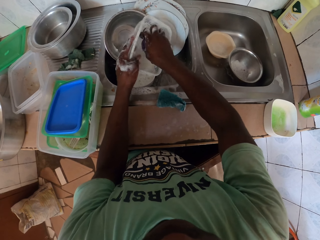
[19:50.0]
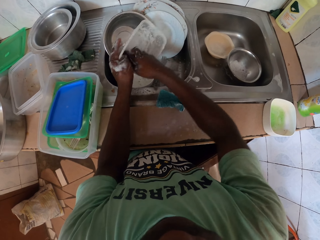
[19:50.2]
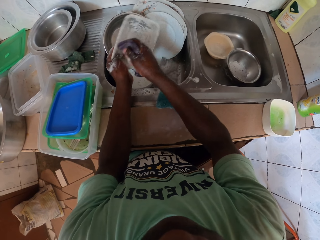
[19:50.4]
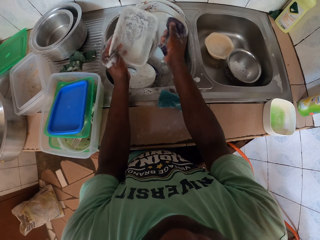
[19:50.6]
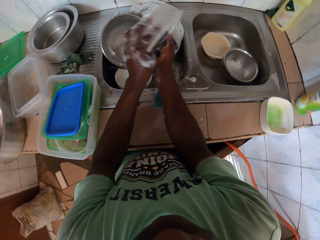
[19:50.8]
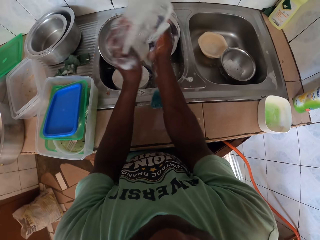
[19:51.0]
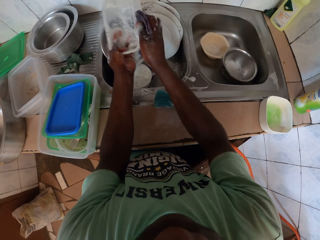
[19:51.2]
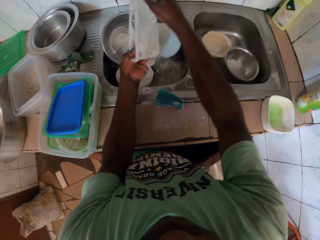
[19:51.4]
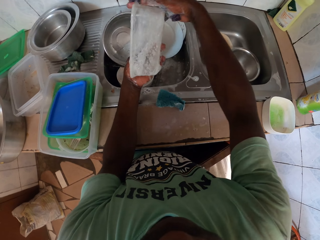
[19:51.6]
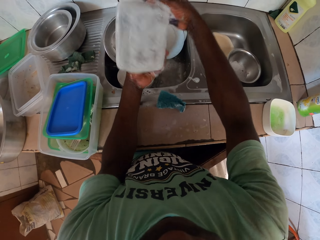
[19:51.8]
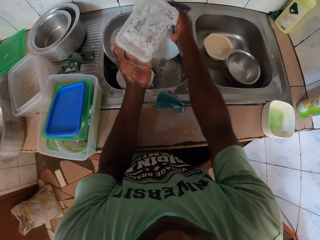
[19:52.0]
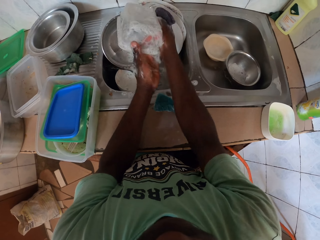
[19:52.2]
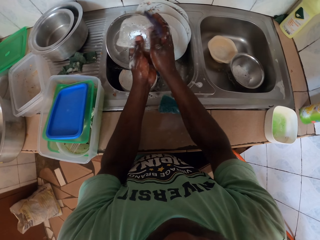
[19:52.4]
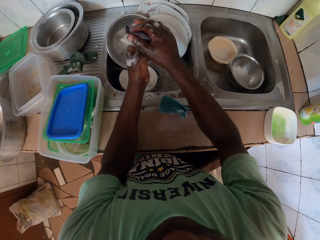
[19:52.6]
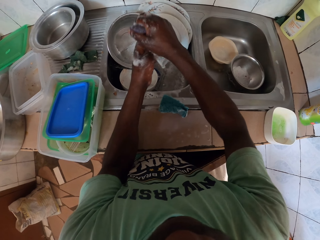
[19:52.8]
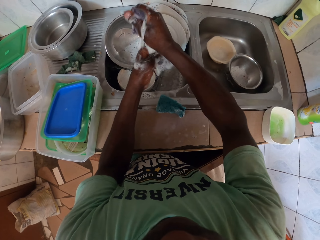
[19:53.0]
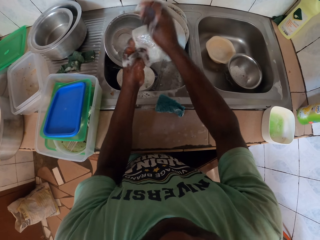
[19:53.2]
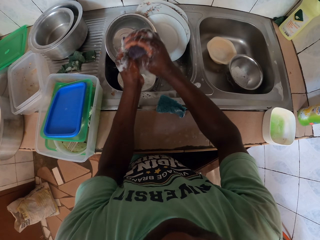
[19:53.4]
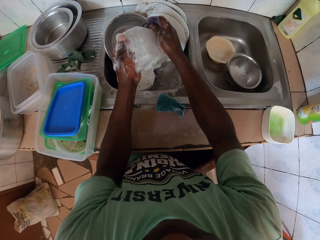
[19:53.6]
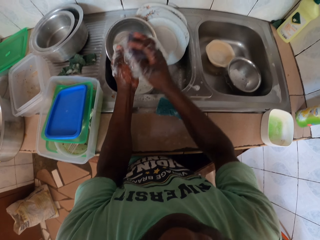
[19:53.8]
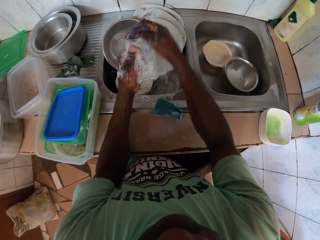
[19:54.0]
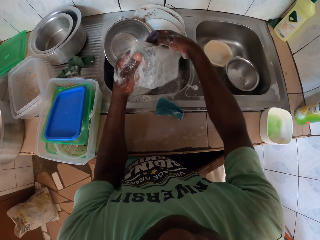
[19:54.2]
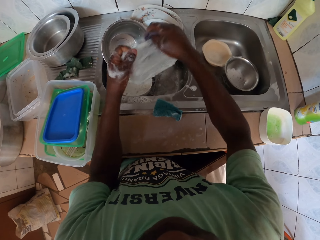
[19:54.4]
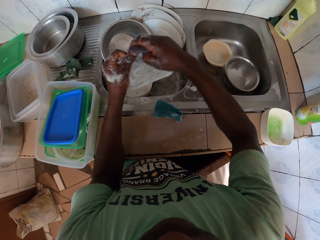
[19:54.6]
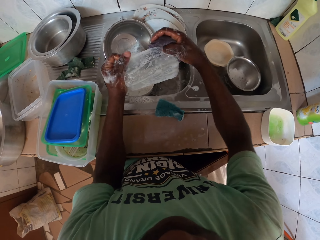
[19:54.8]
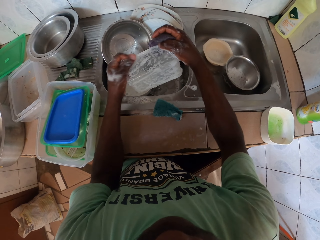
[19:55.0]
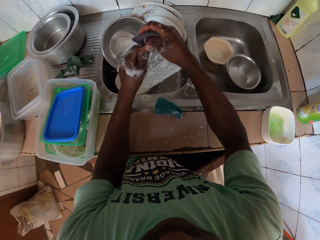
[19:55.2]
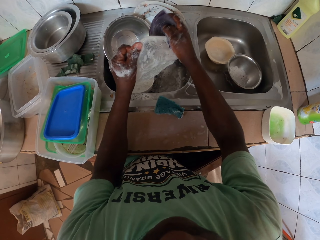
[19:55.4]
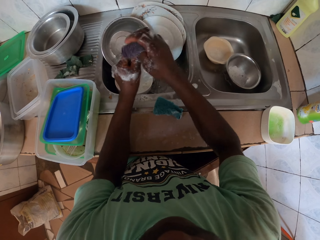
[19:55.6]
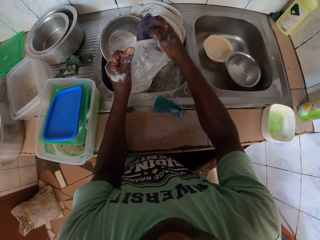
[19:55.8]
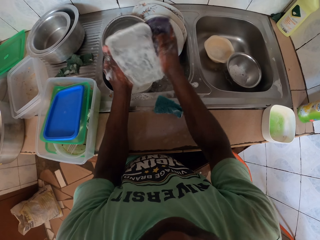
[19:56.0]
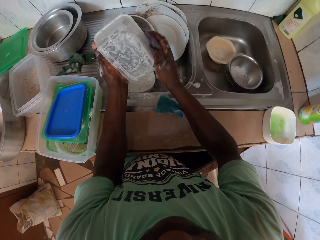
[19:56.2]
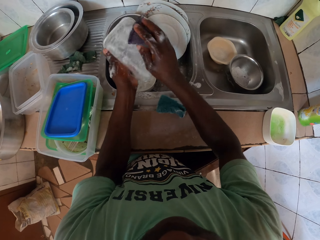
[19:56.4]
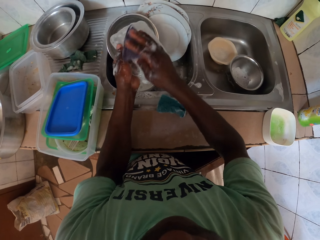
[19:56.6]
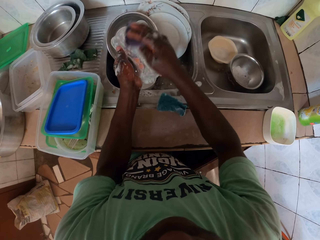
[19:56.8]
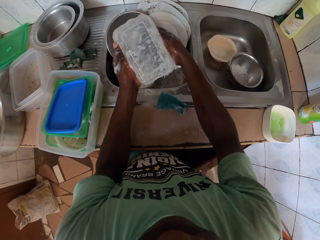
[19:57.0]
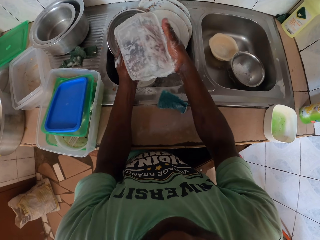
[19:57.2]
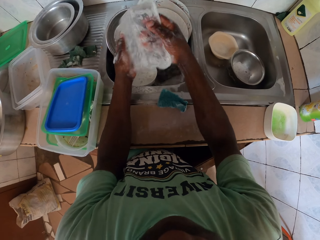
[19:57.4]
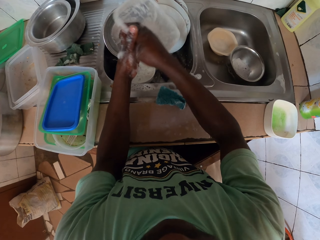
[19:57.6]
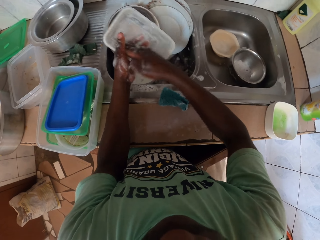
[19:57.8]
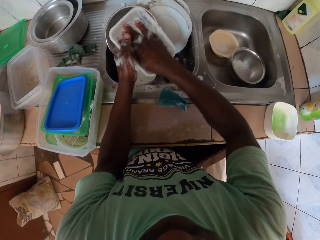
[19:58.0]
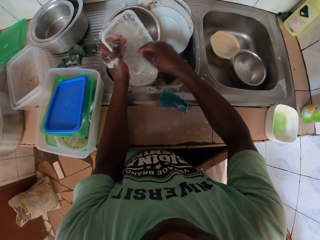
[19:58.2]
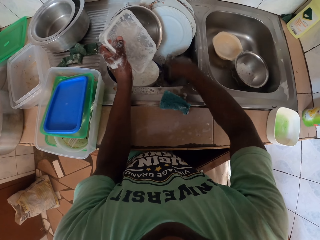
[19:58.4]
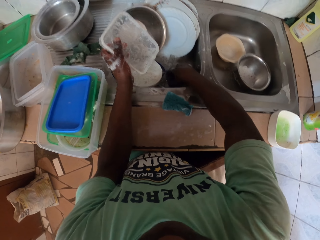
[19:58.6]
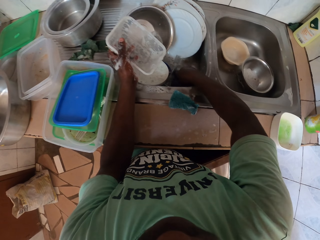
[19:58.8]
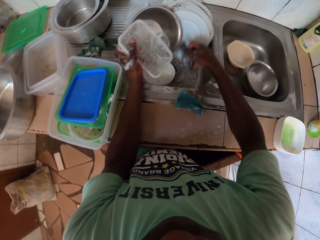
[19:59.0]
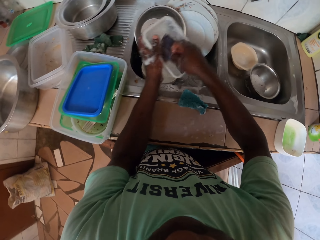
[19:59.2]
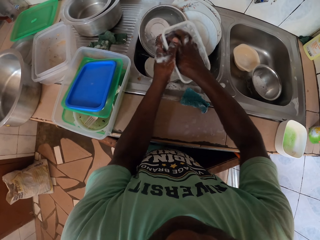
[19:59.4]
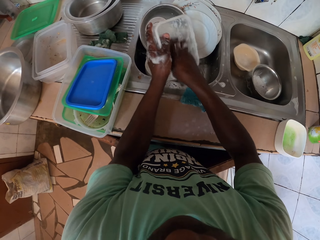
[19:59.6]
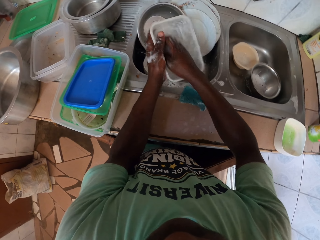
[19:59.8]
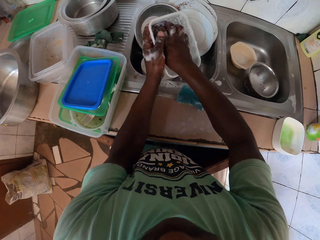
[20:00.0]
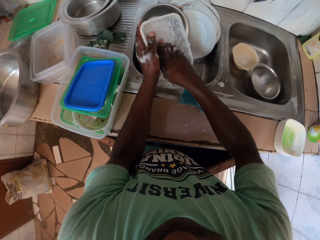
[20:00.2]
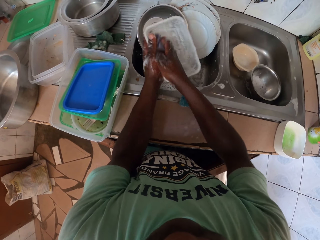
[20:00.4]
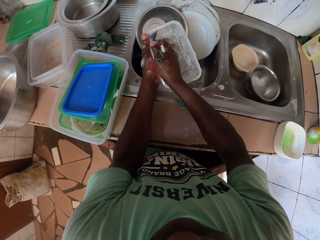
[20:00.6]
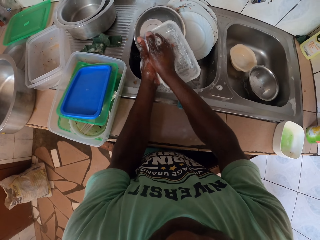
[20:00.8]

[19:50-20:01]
The camera wearer washes the dish. They pour water. They wash the dish. They drop the sponge. They pick up a sponge.

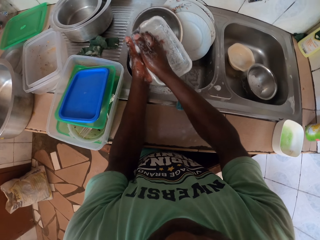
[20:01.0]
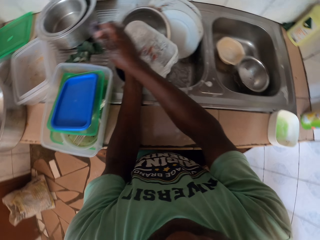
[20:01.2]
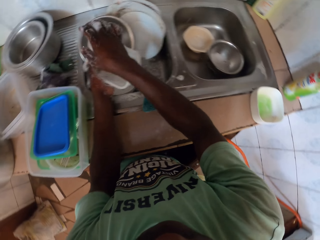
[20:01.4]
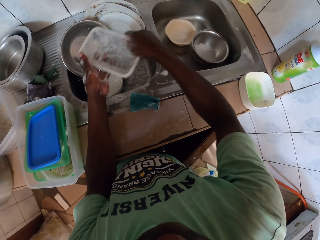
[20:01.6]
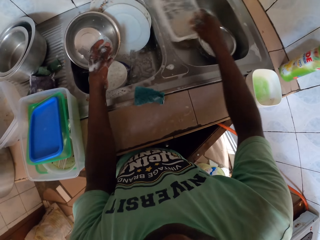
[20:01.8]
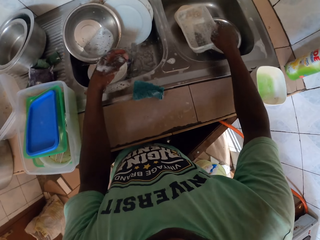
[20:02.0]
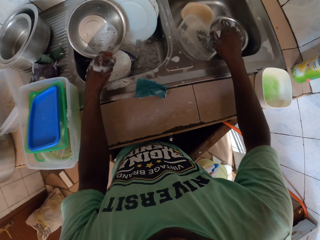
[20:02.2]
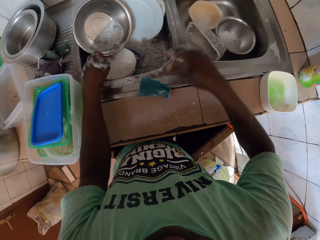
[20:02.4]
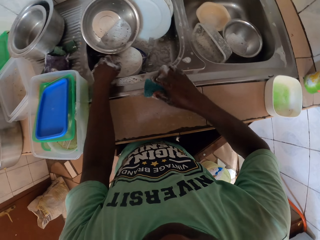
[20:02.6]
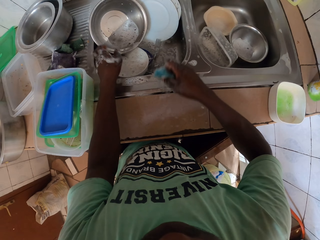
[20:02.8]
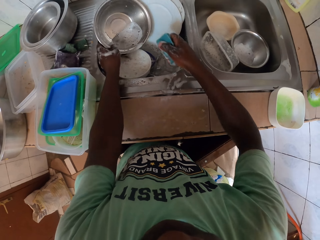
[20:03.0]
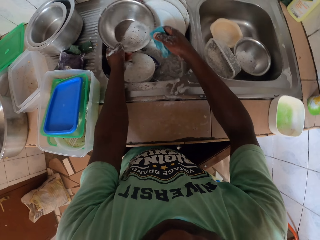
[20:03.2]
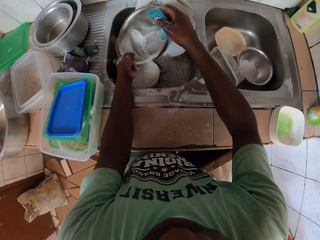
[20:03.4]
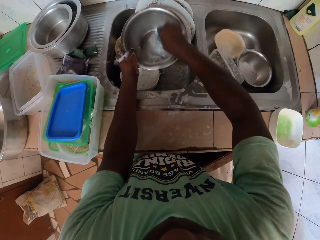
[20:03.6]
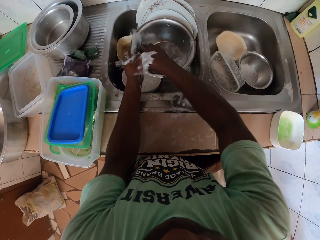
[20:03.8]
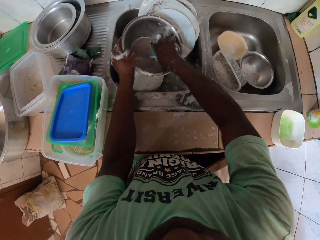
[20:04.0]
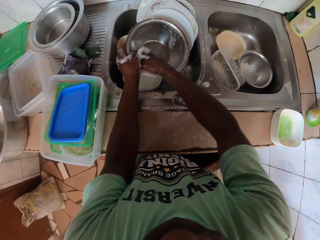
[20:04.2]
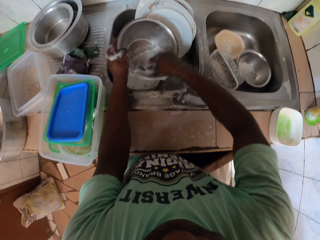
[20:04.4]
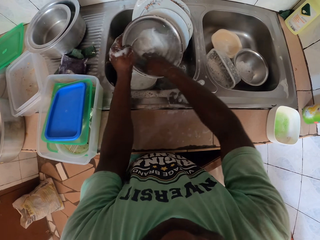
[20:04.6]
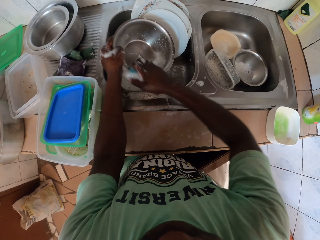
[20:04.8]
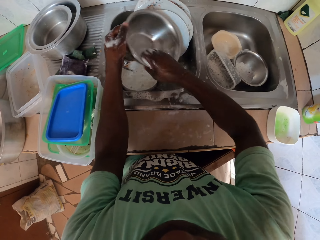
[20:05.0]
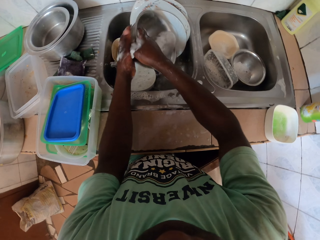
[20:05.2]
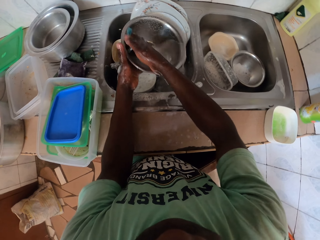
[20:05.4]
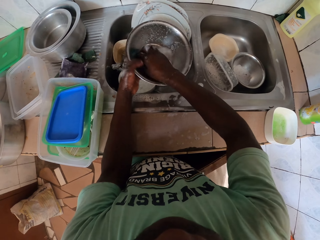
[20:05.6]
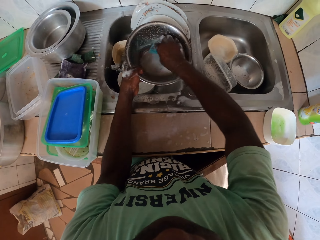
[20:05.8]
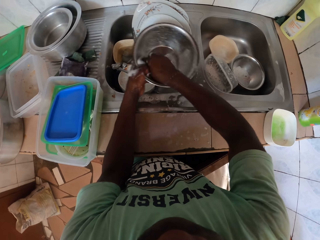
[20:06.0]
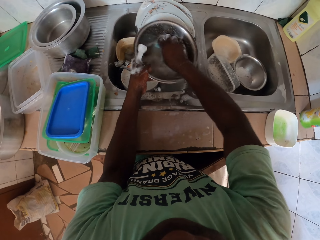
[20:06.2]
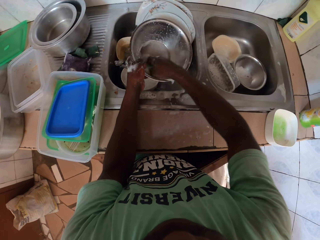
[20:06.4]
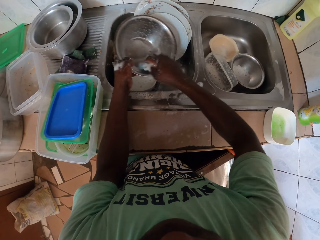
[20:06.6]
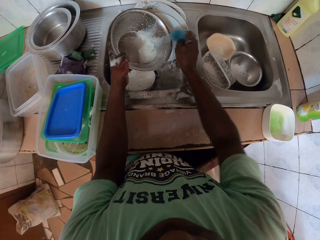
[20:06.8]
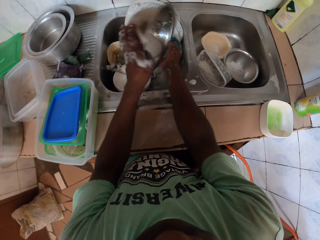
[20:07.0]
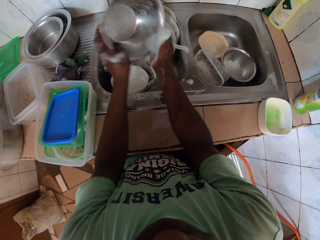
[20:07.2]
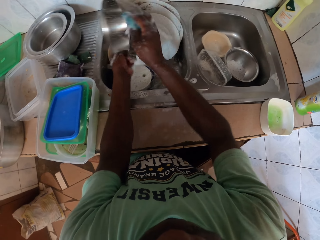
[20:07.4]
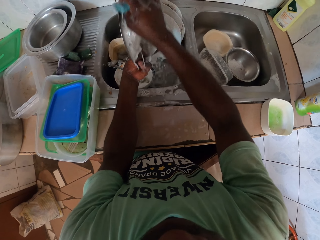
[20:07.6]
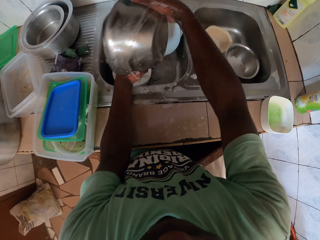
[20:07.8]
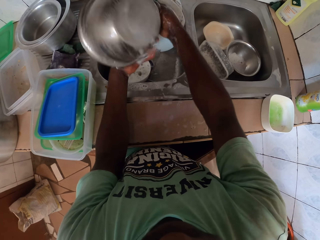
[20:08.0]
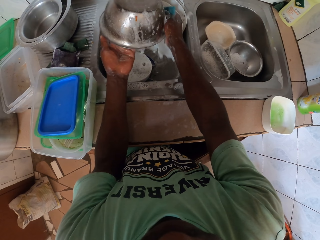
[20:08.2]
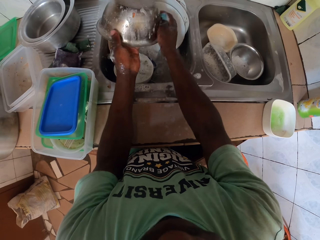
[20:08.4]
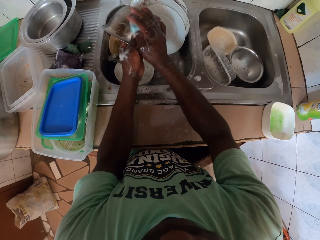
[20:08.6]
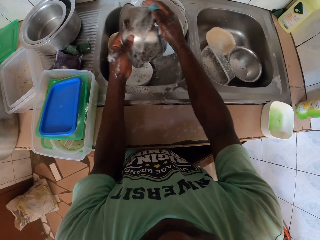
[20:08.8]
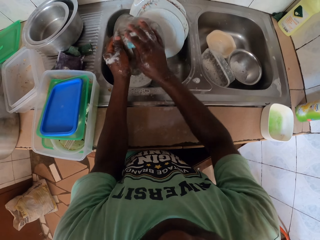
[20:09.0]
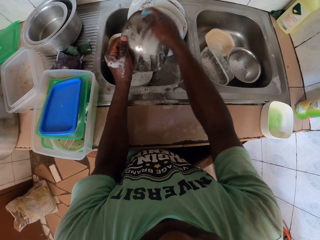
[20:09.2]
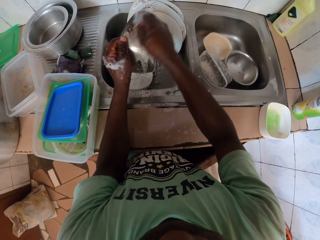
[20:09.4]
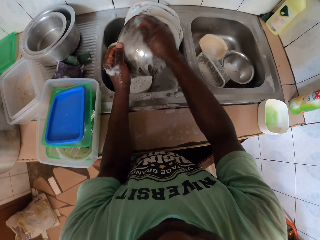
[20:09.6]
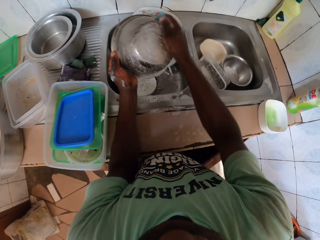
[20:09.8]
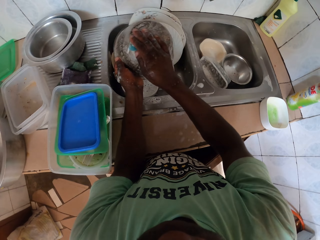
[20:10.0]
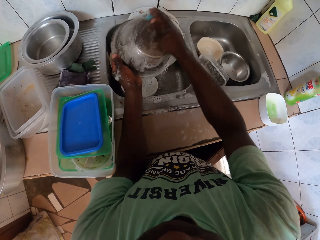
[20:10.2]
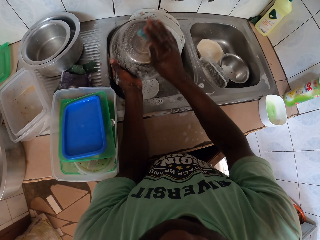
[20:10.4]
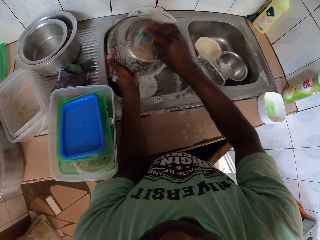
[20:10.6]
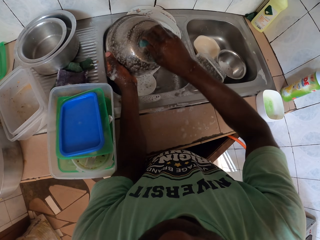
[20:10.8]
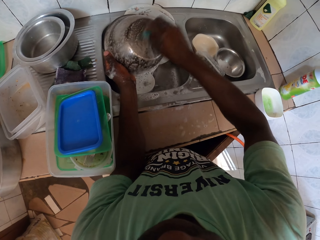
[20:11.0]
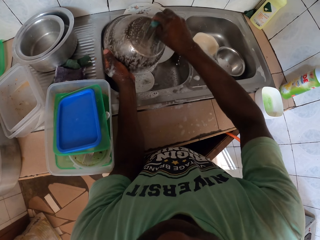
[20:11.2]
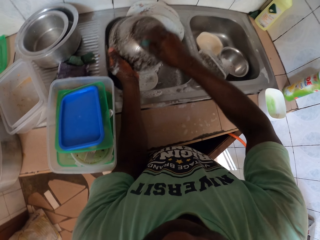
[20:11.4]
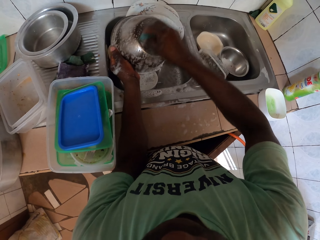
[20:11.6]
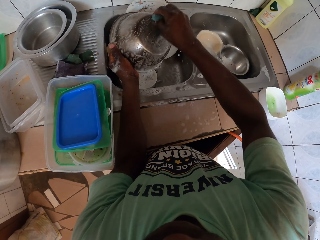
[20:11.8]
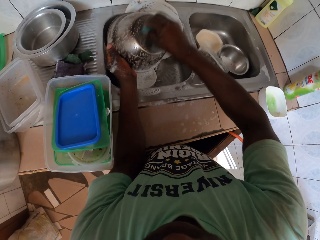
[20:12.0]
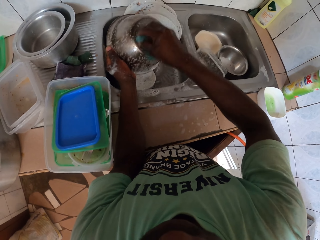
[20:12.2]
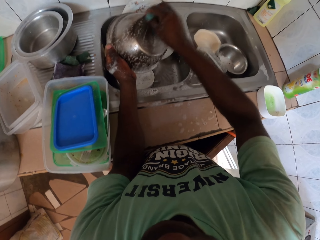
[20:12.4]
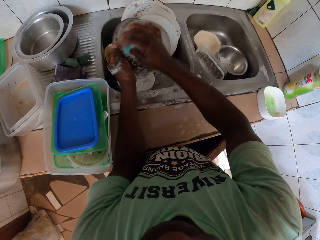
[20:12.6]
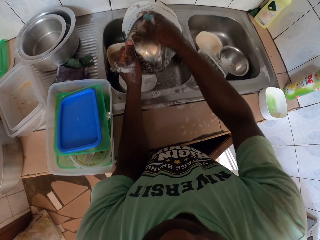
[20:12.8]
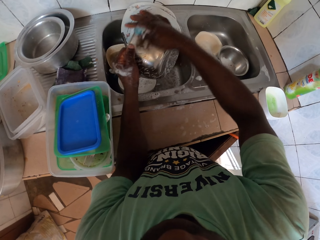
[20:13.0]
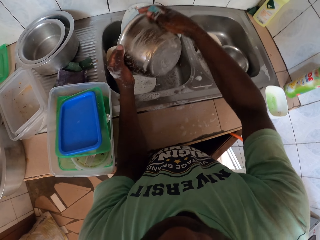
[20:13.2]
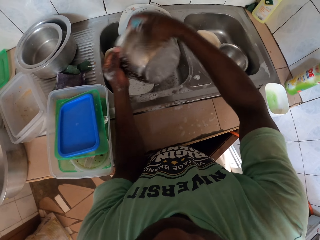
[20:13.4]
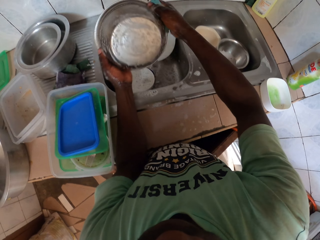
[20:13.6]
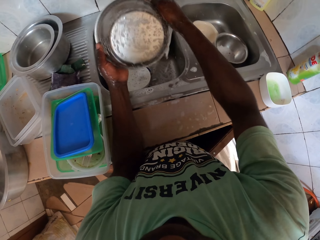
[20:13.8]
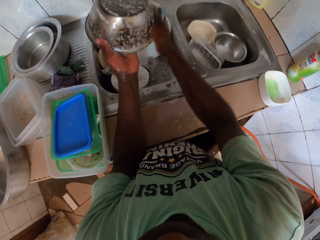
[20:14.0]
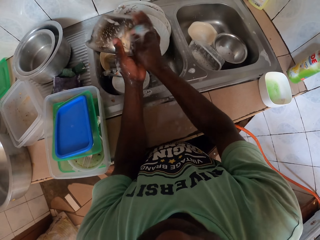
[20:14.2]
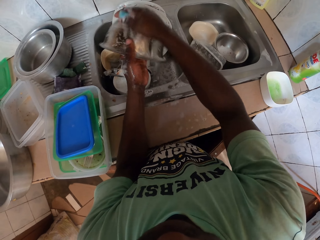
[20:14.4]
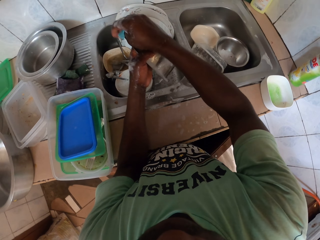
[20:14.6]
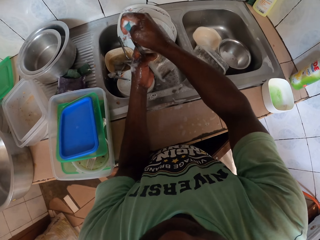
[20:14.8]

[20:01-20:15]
The camera wearer drops the sponge. They place the dish in the sink. They pick up a sponge. They pick up another bowl. They wash the dish. They wash the dish again.
